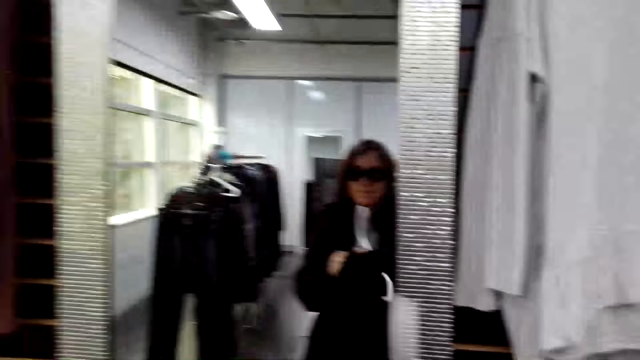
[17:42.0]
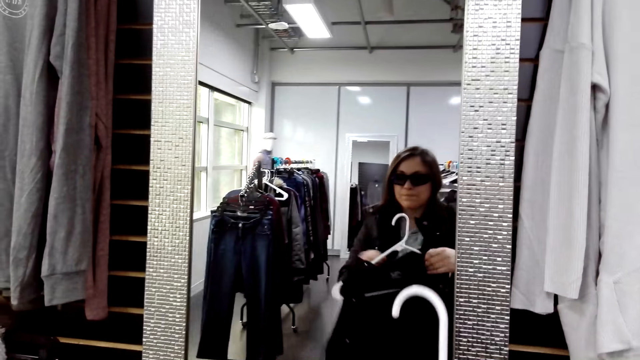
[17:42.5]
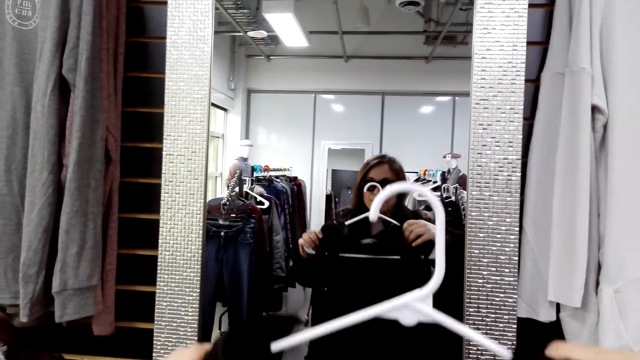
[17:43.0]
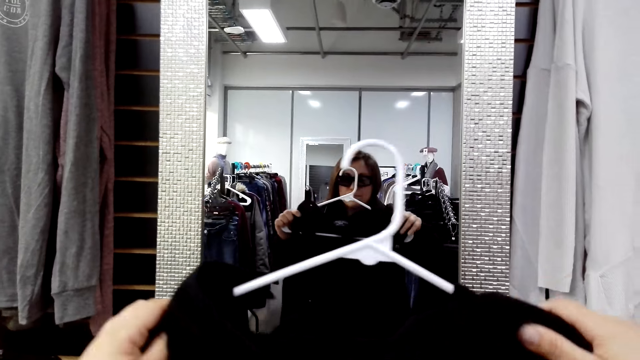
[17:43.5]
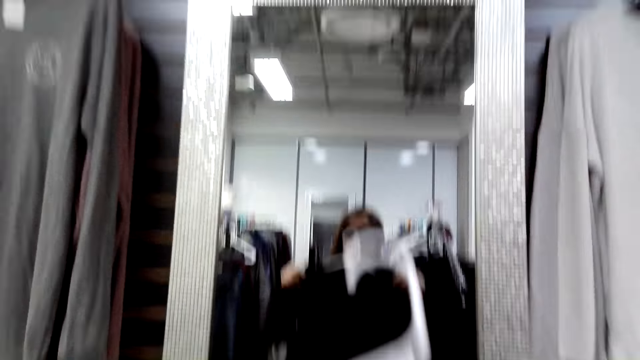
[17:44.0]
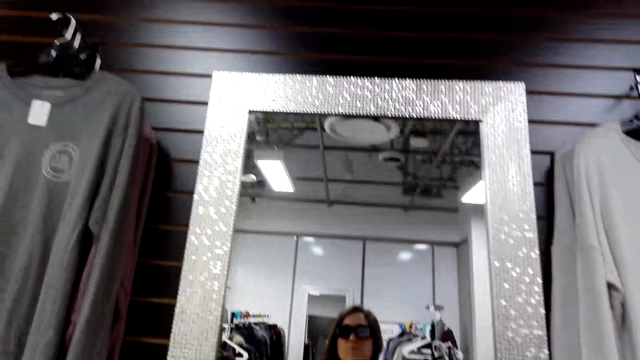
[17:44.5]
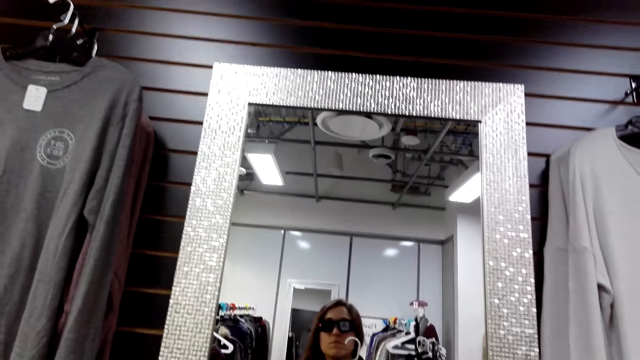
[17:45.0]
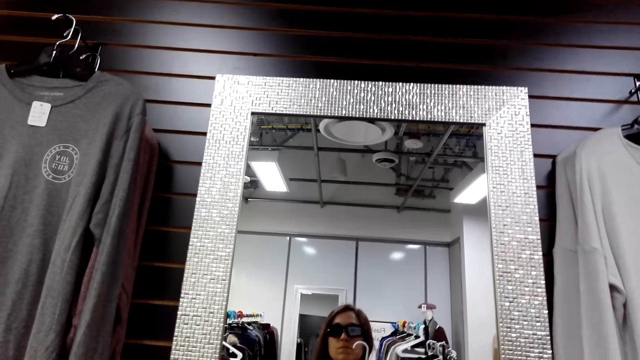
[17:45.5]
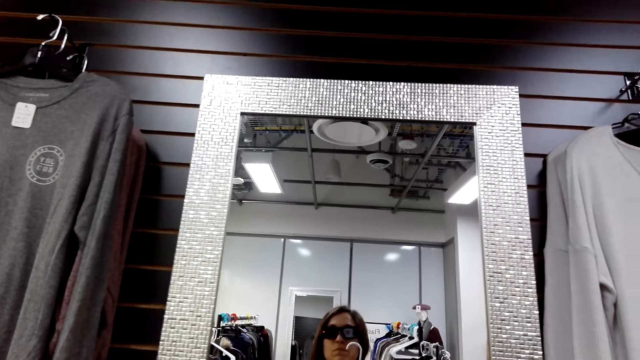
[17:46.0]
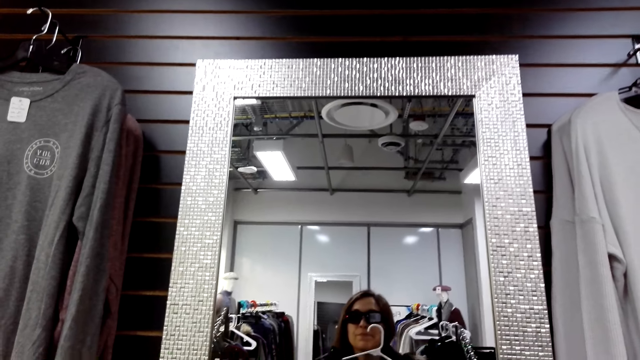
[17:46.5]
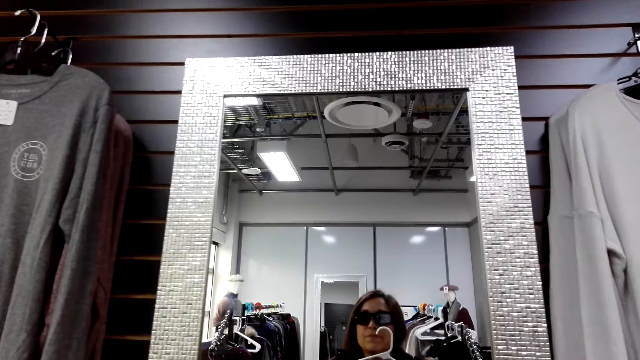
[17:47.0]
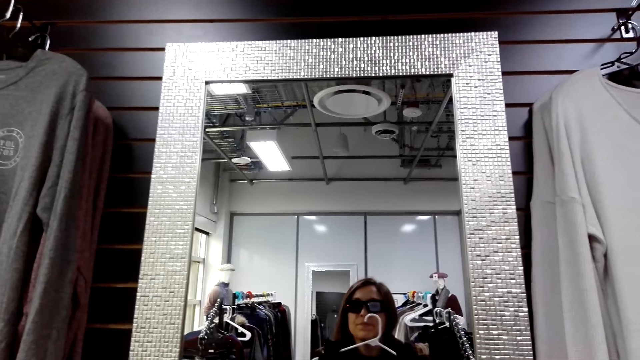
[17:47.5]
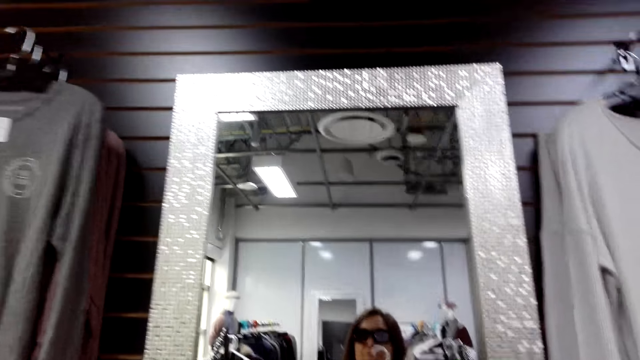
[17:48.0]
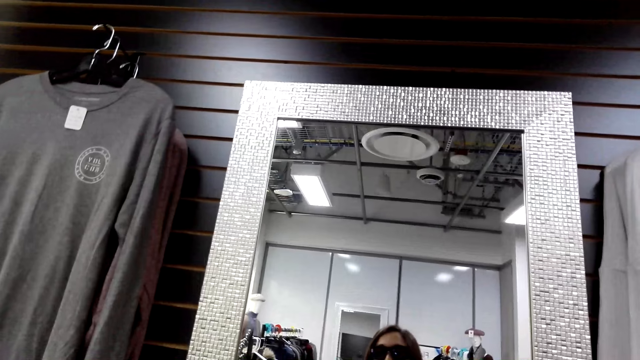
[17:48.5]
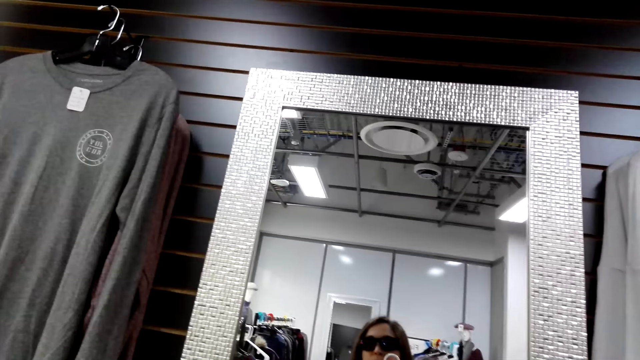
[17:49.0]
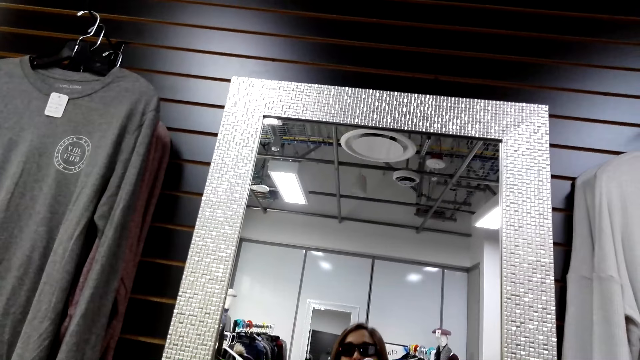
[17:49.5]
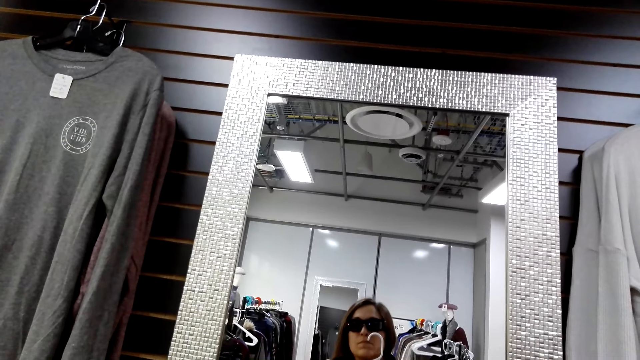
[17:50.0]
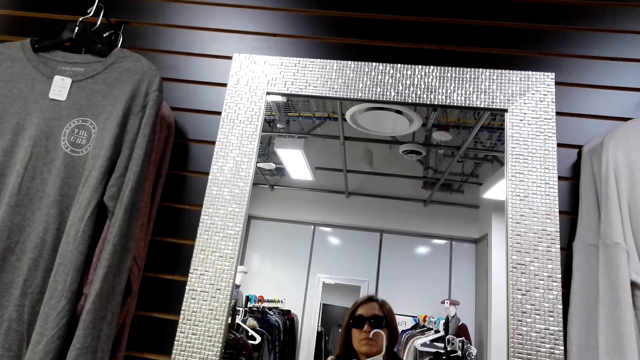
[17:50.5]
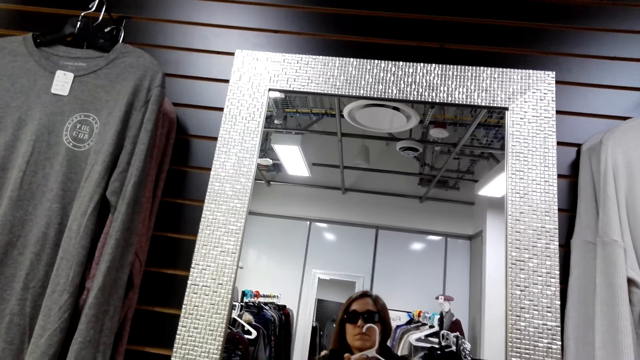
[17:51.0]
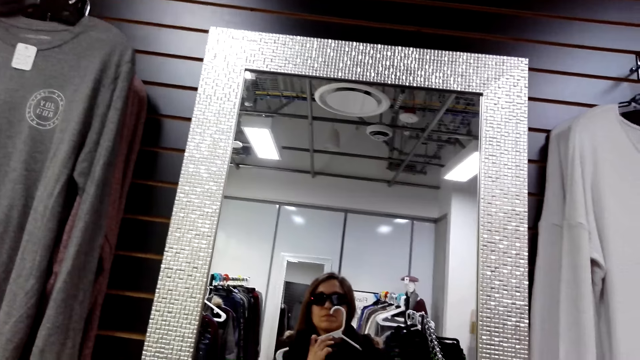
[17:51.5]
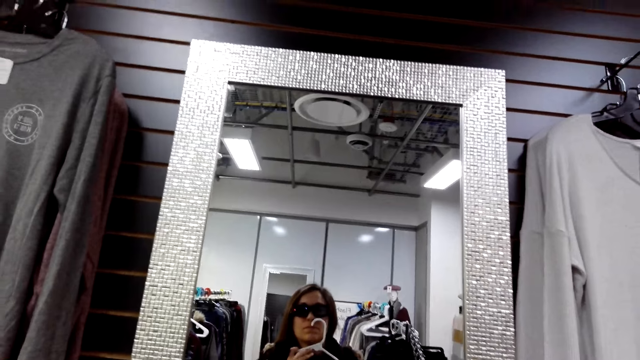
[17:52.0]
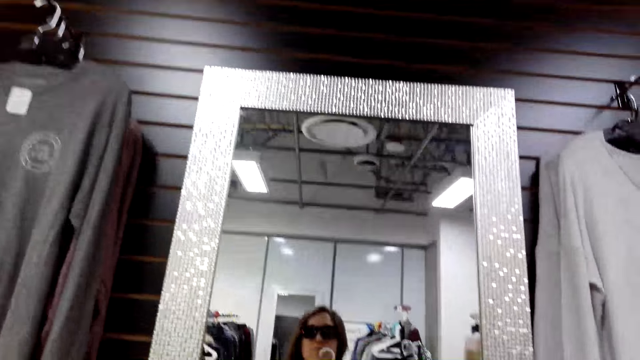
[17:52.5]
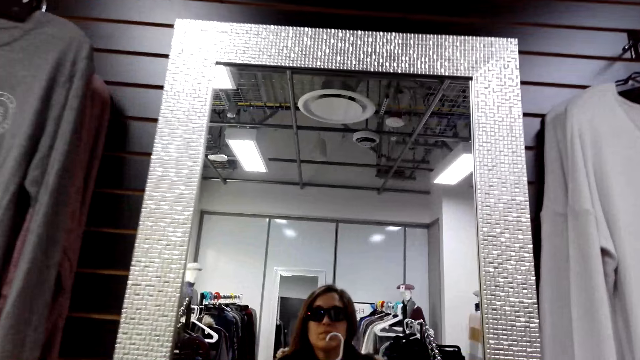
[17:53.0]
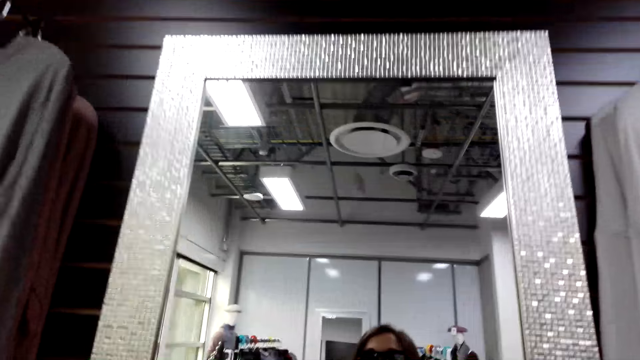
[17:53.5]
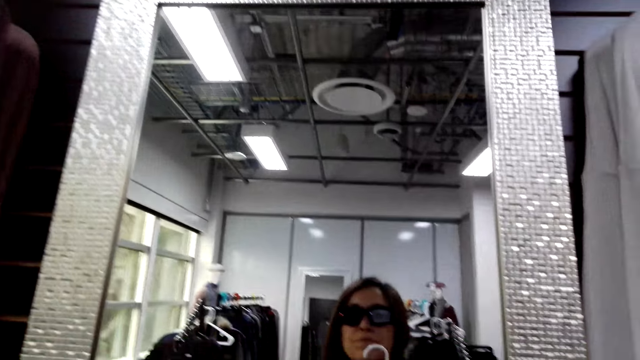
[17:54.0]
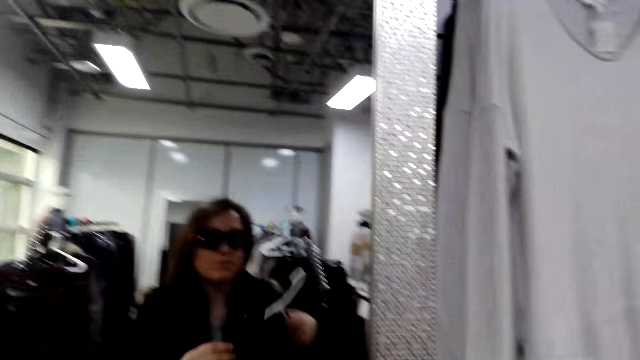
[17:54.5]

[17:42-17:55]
A man coughs. The camera wearer looks at a top. They try on a jacket. They murmur. The man coughs. The camera wearer looks at the top on the mirror.

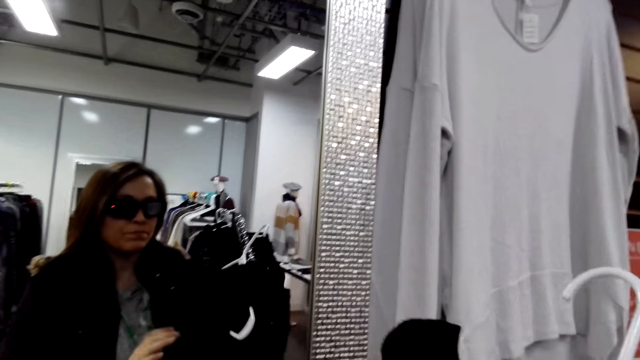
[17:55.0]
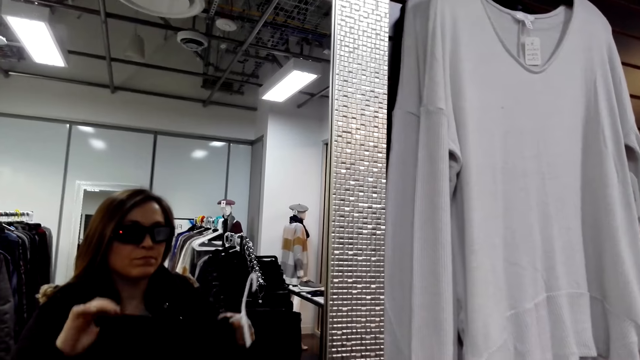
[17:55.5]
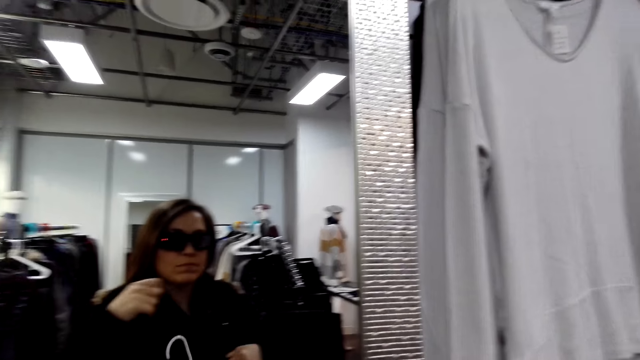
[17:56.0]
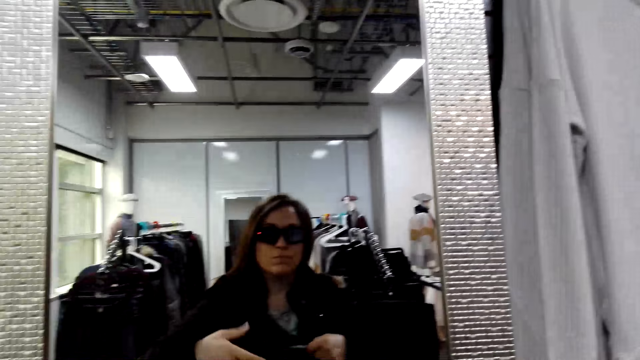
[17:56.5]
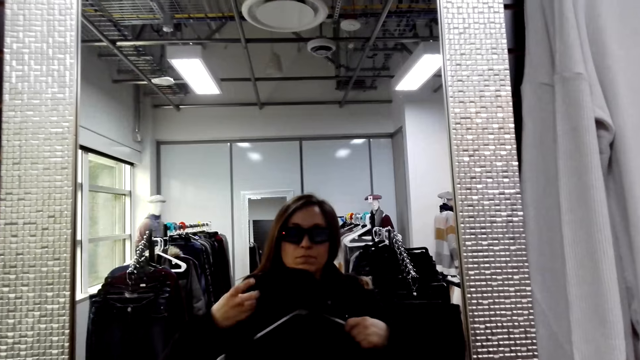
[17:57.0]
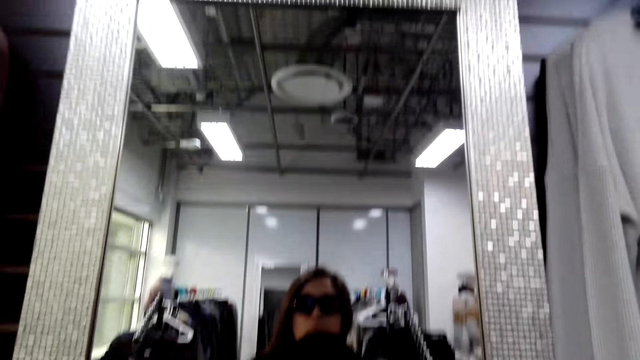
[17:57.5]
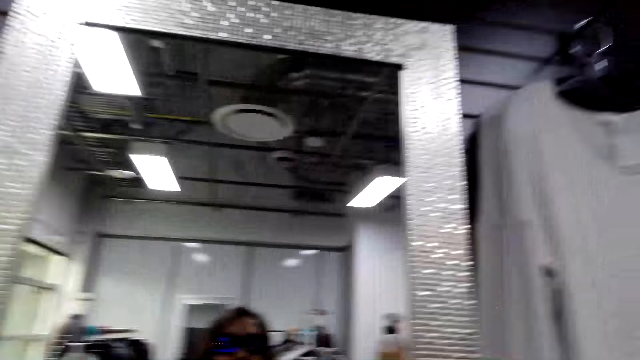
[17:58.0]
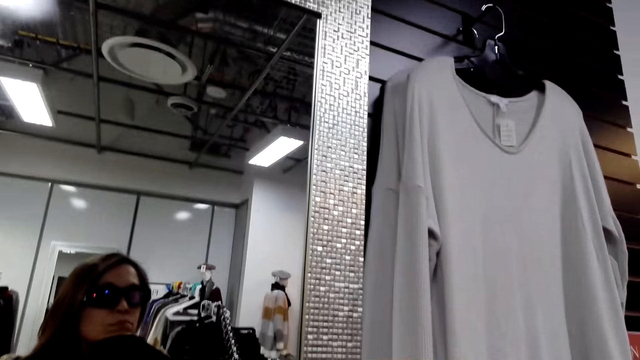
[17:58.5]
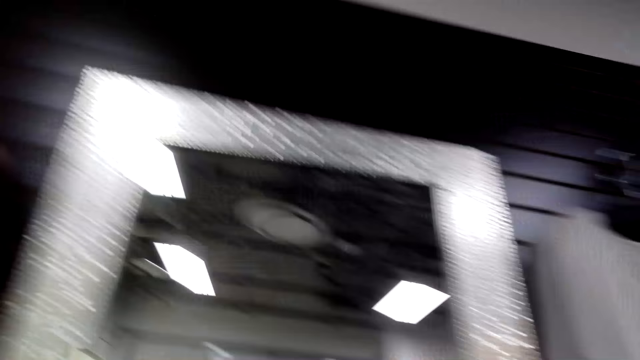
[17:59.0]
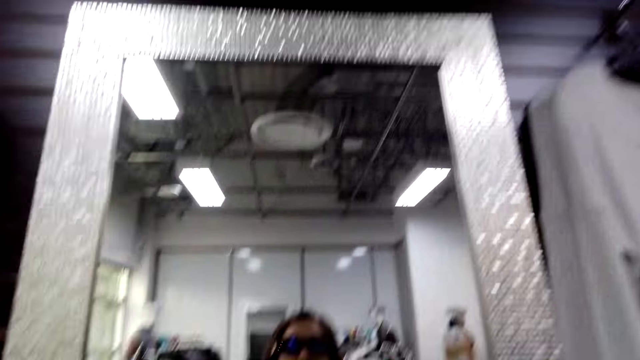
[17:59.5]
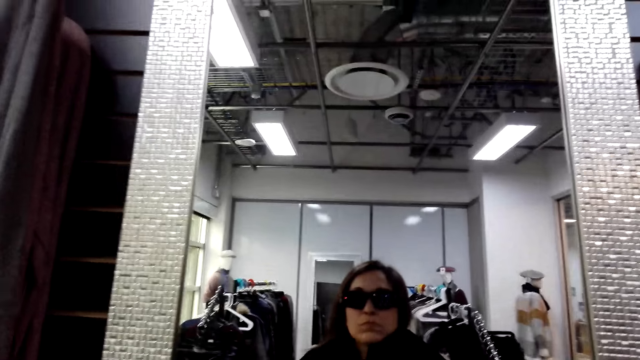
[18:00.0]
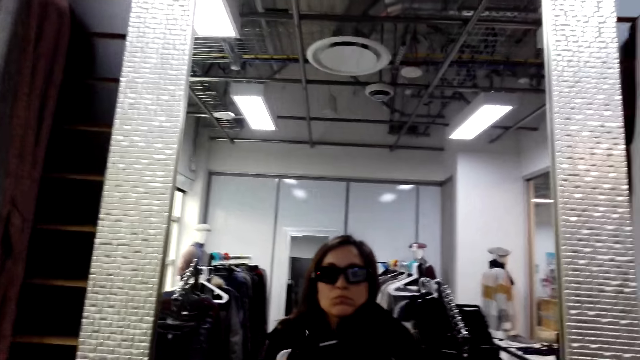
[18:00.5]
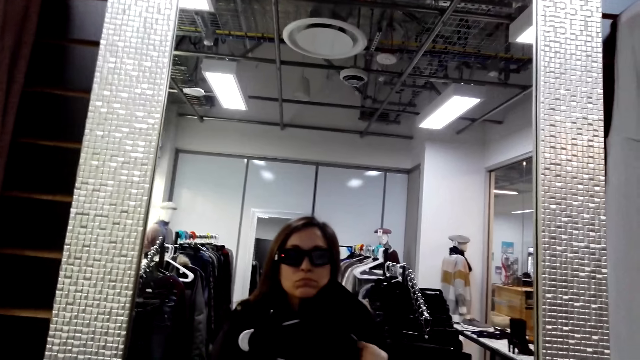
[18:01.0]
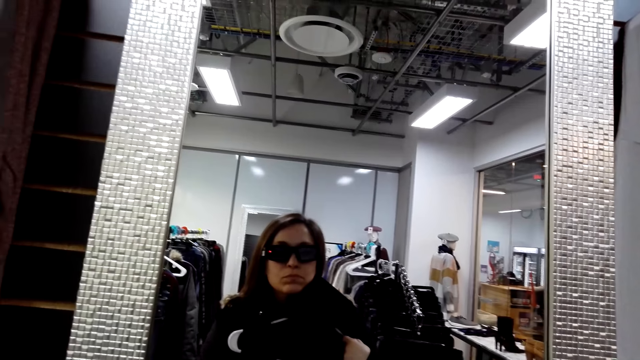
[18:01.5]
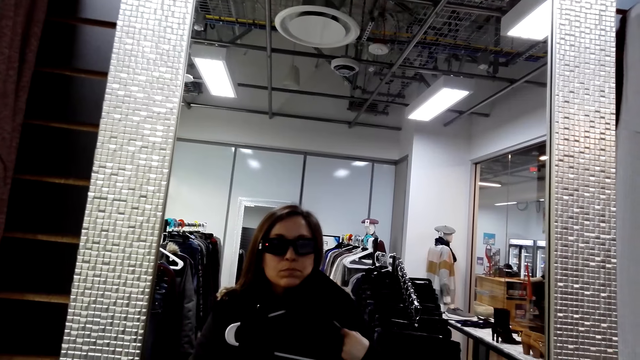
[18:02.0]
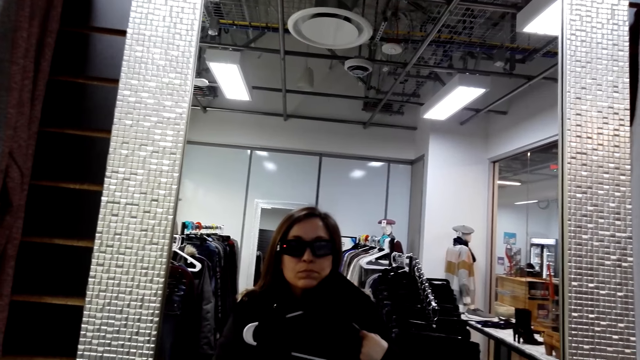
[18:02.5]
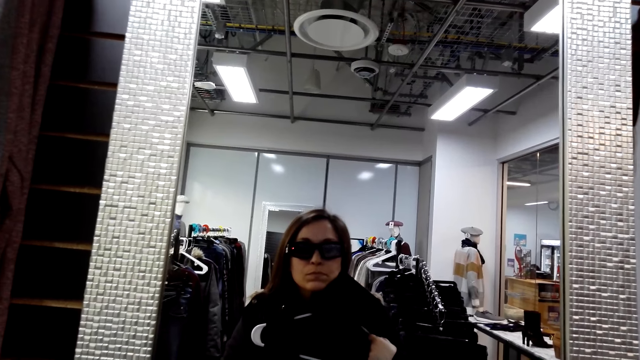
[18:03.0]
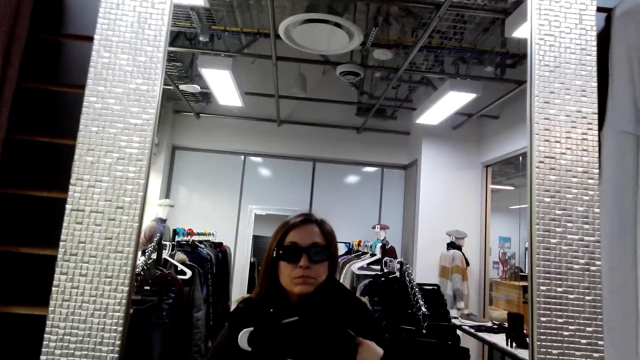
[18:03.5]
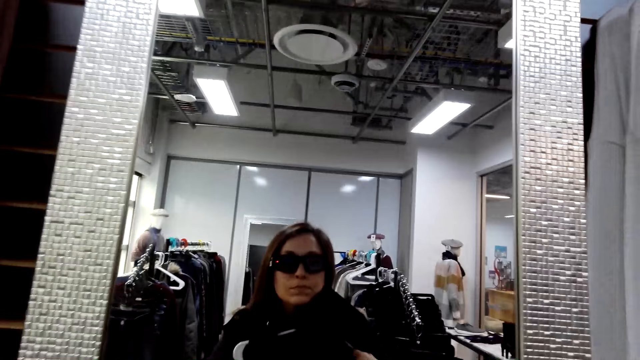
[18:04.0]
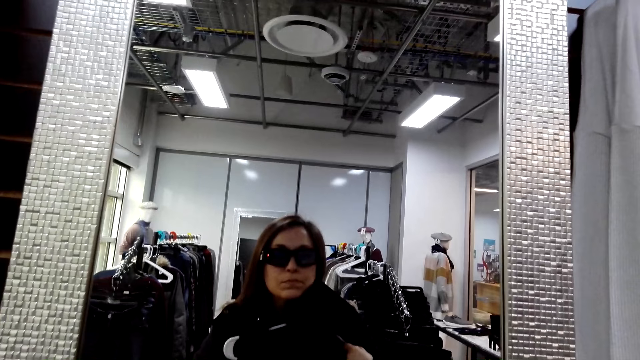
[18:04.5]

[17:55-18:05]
The camera wearer murmurs. They look around.
